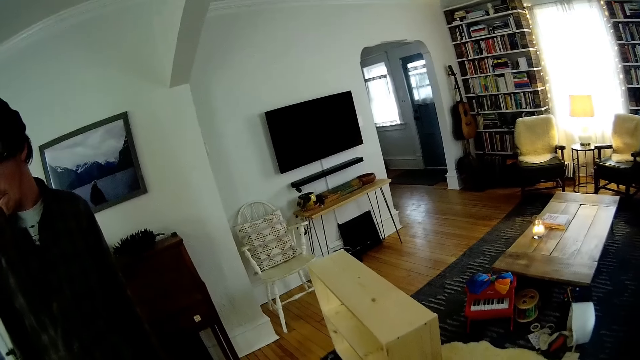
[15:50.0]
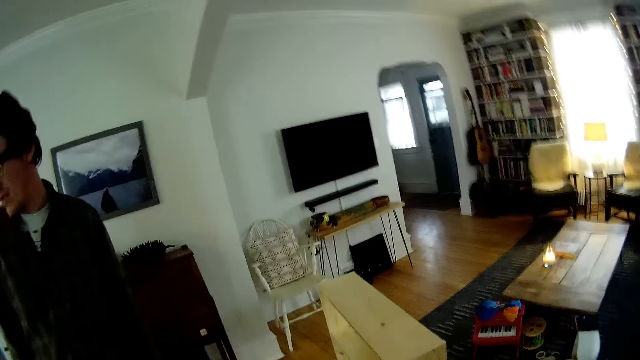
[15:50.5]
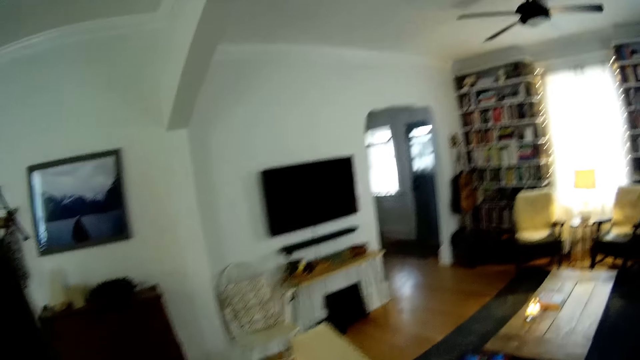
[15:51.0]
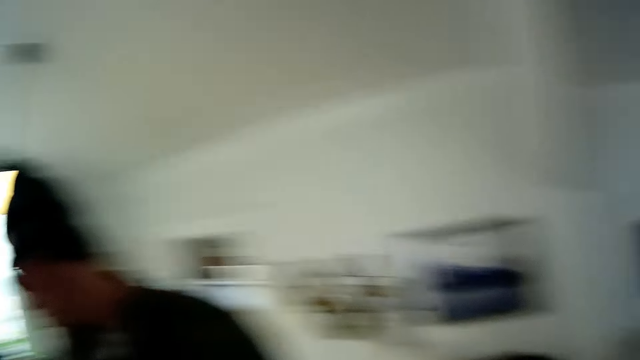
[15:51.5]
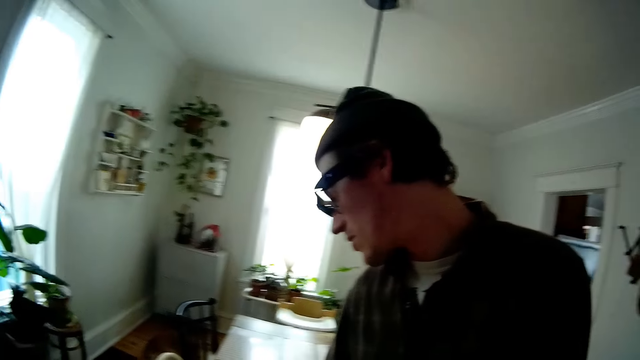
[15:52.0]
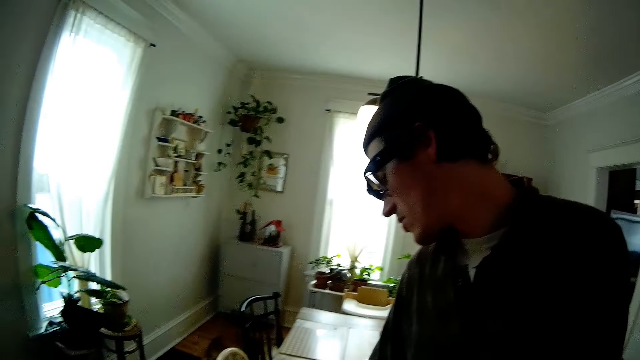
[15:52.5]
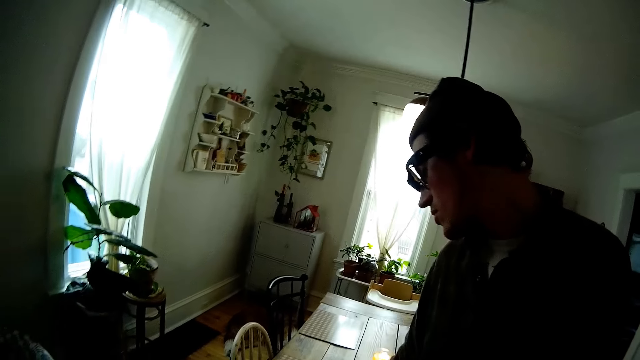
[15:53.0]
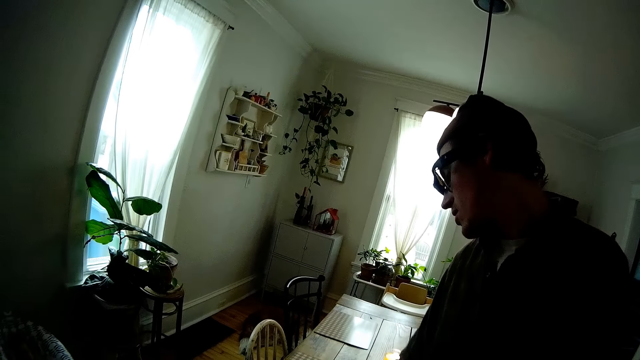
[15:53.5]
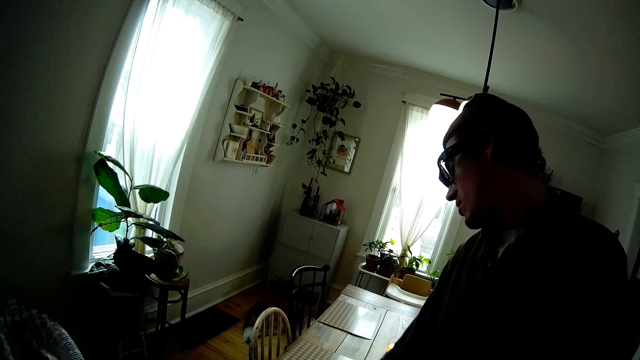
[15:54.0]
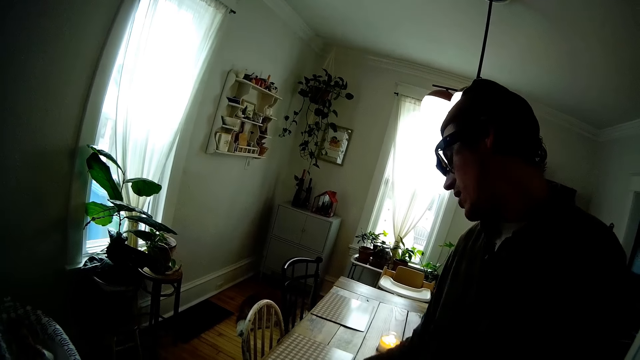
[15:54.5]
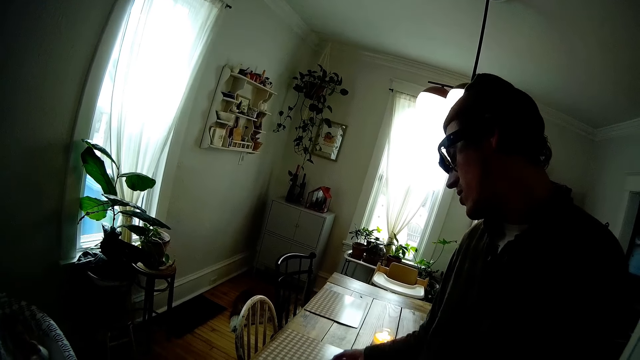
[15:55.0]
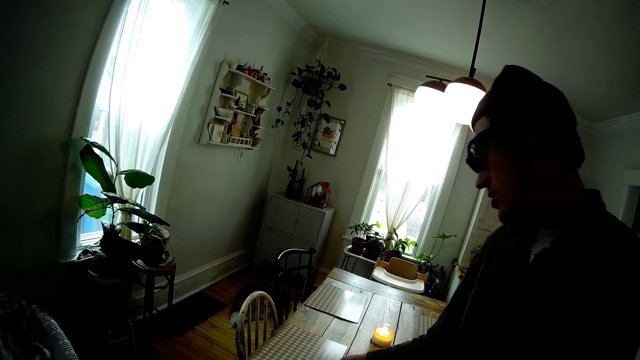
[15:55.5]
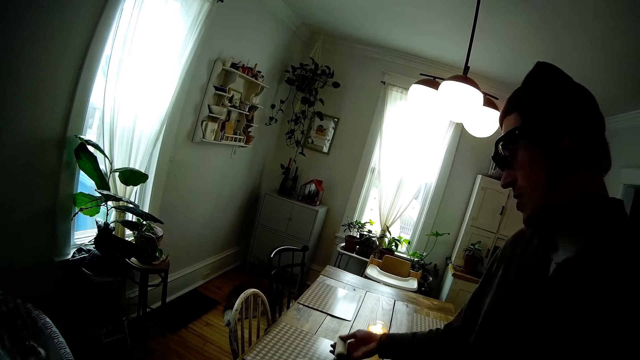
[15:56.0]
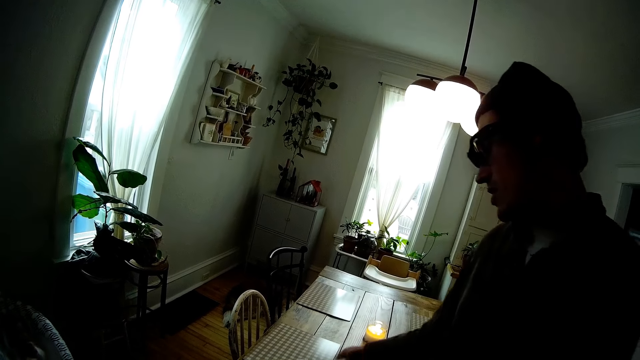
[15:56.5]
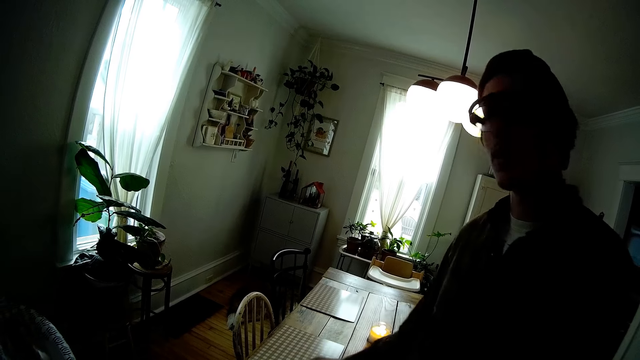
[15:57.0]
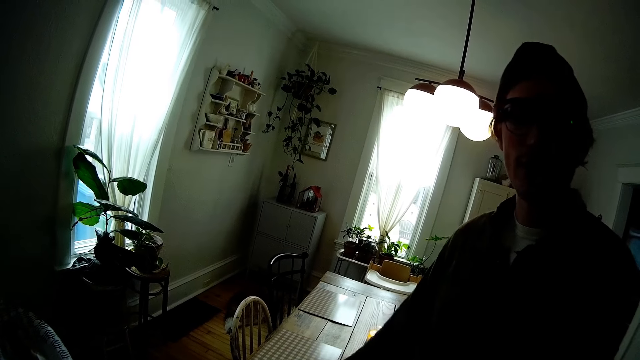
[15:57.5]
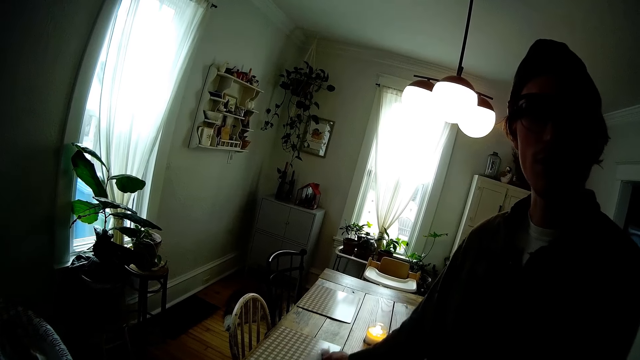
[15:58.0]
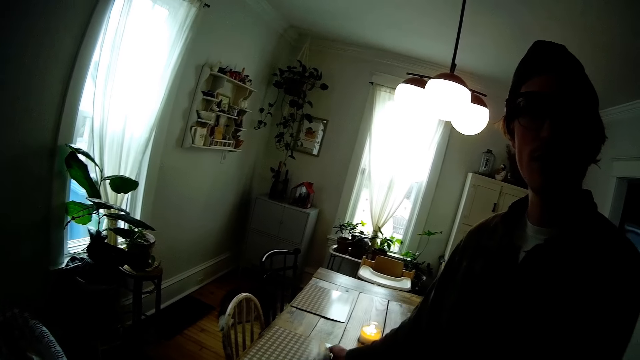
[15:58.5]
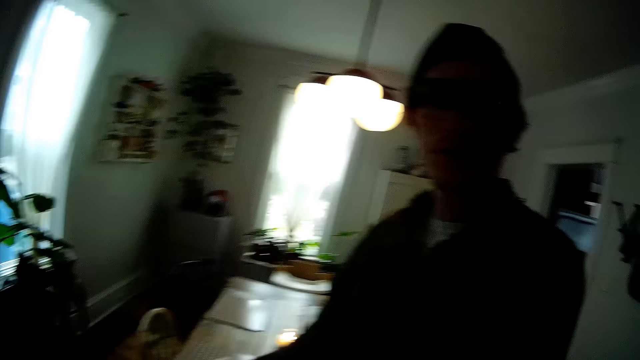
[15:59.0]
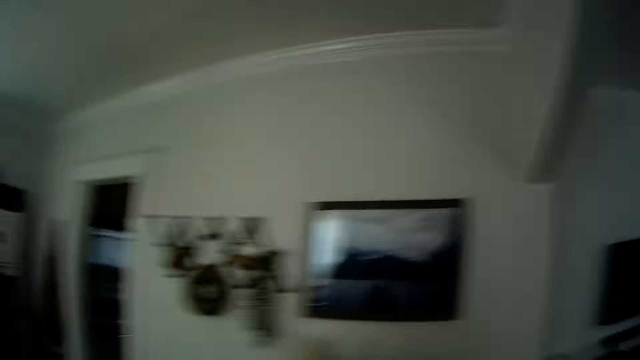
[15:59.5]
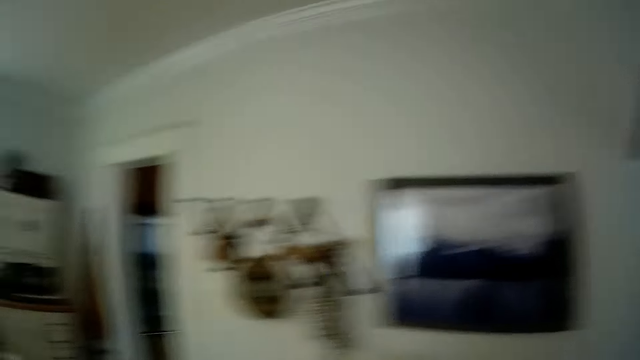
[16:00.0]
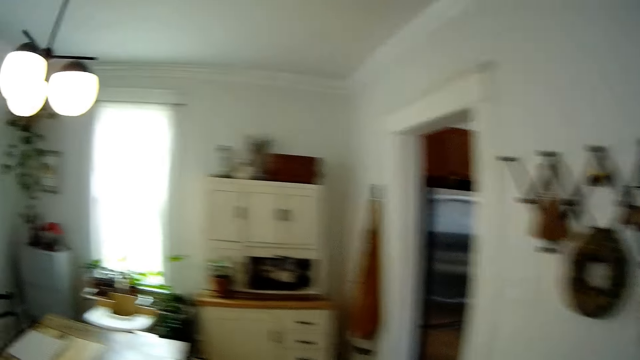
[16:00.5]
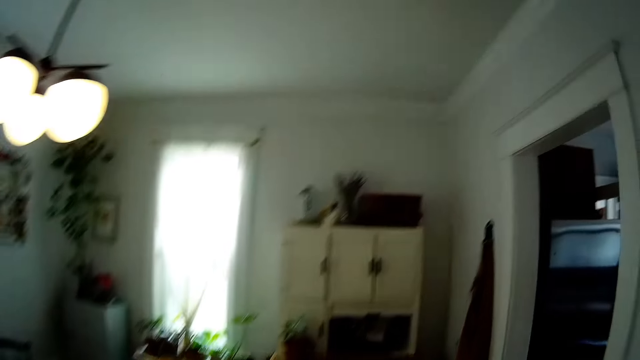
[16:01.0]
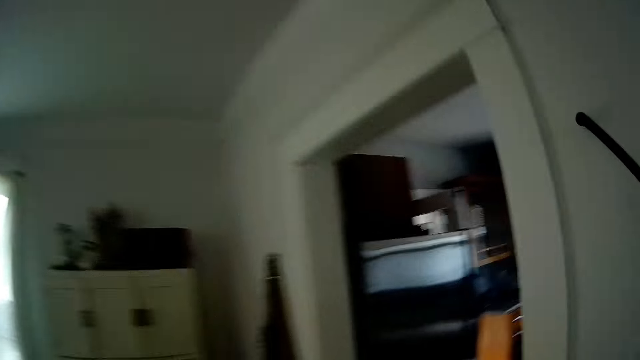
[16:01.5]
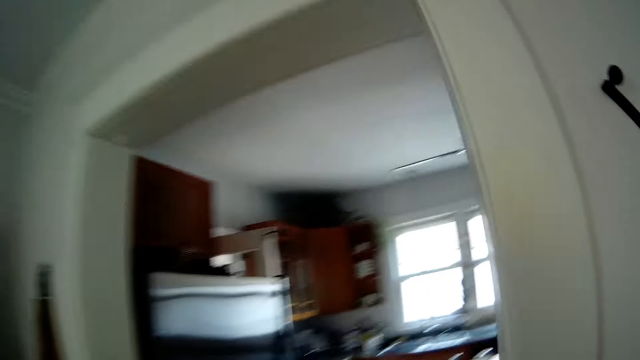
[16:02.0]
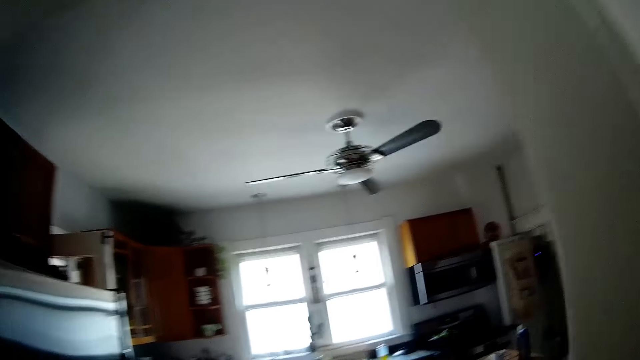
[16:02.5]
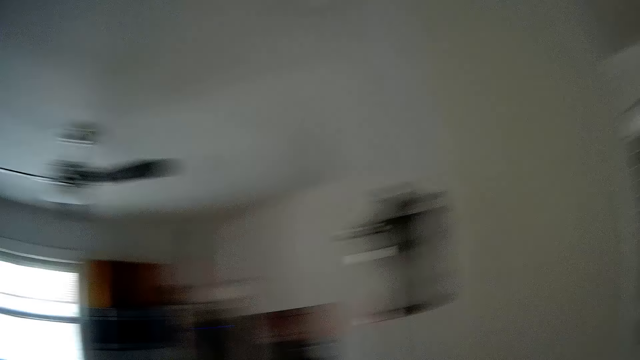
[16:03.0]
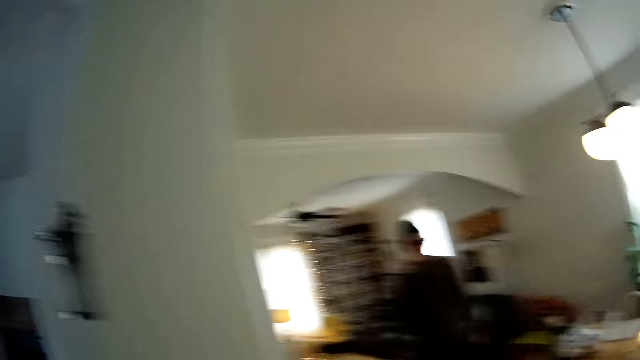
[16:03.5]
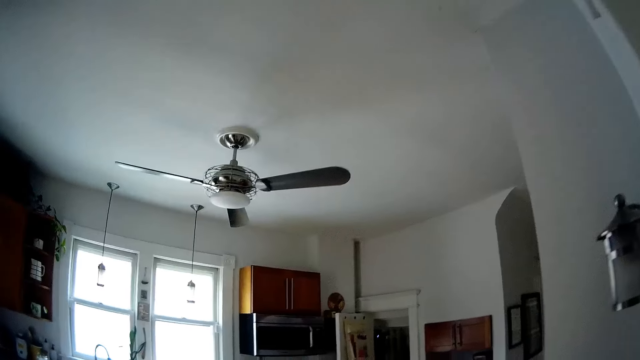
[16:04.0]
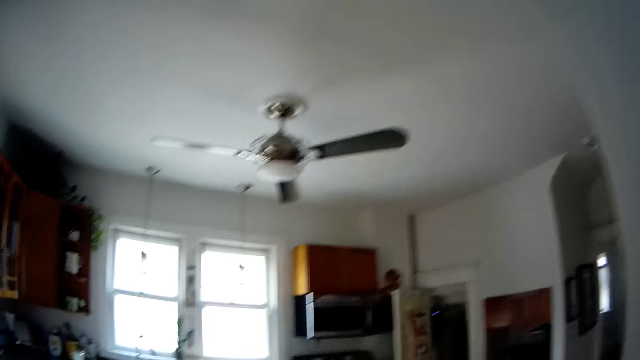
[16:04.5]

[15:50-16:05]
The camera wearer looks around. The man takes a sewing thread from the table with his right hand and holds a plastic bag with his right hand. The camera wearer walks to a kitchen.

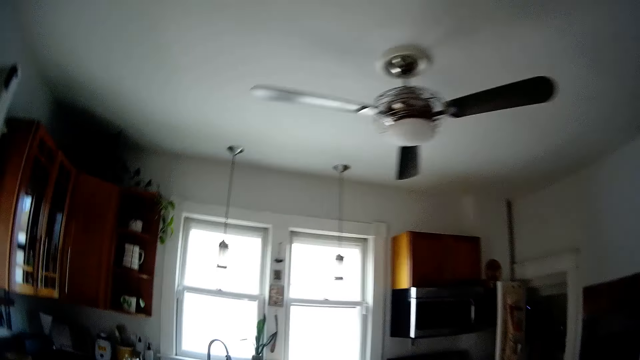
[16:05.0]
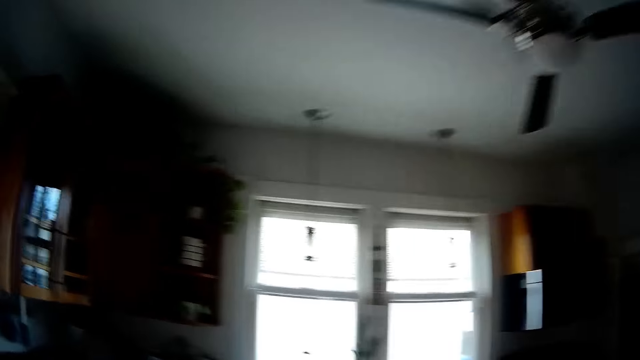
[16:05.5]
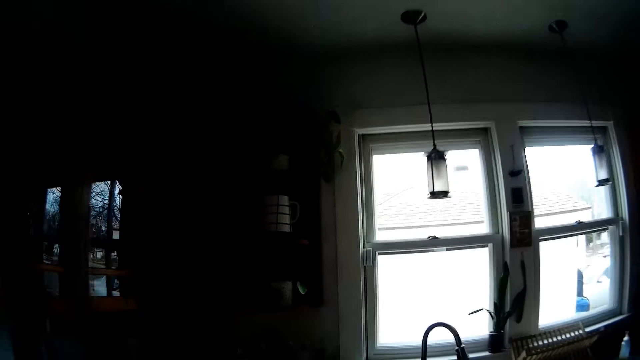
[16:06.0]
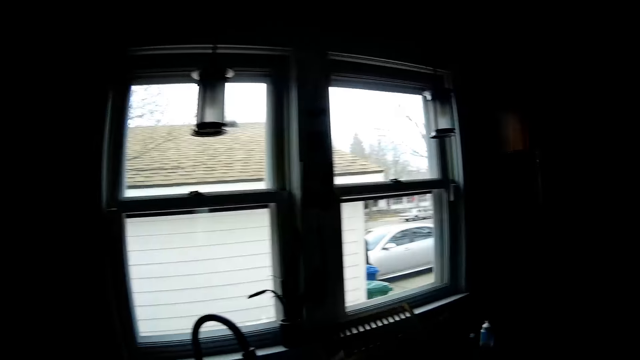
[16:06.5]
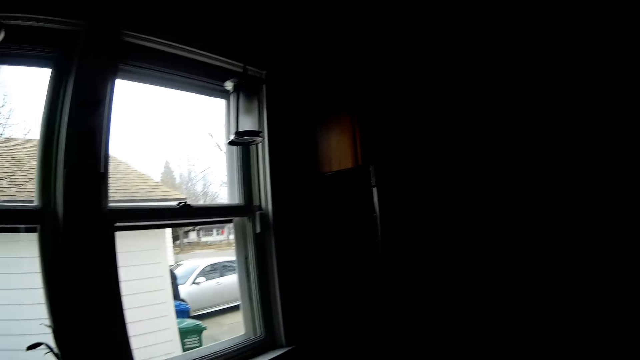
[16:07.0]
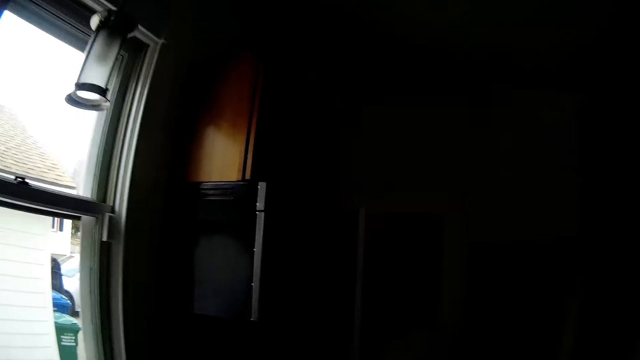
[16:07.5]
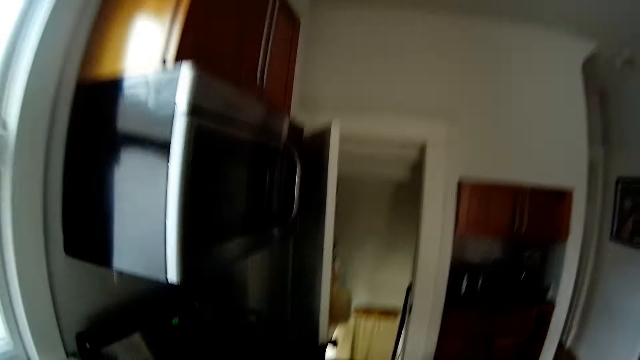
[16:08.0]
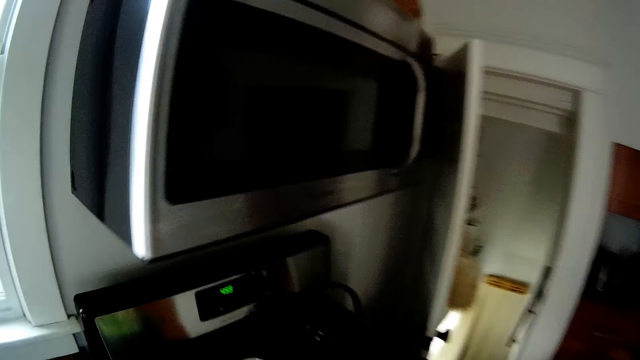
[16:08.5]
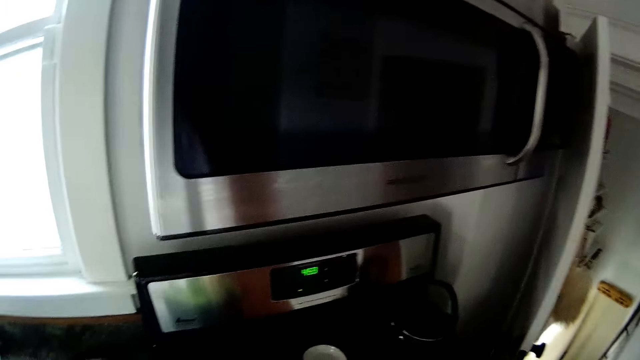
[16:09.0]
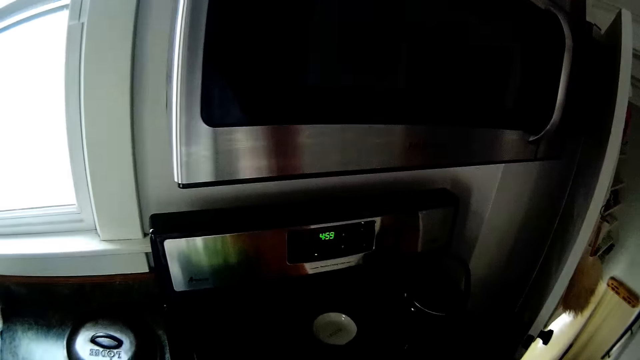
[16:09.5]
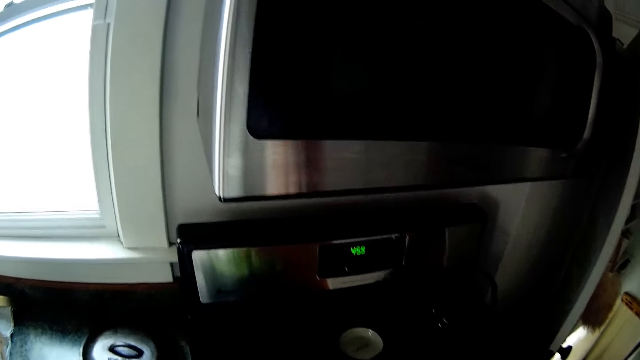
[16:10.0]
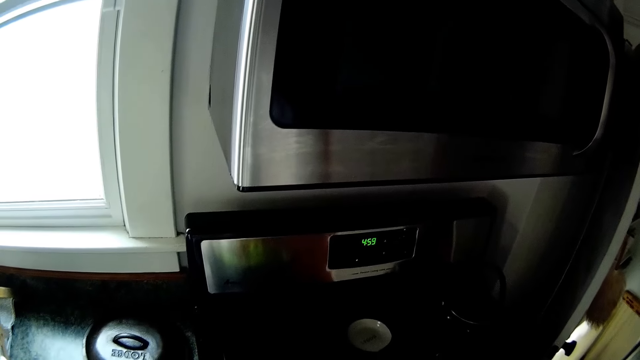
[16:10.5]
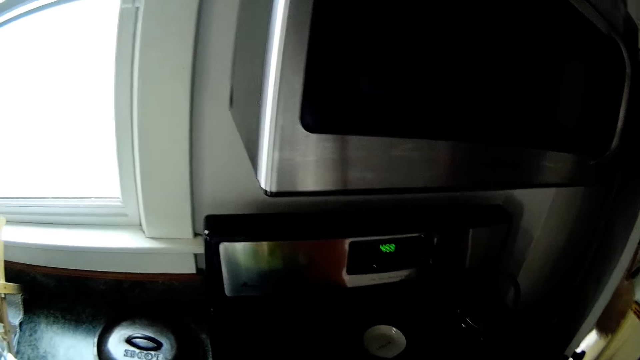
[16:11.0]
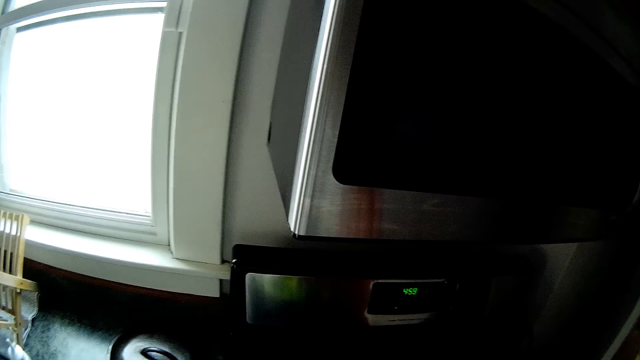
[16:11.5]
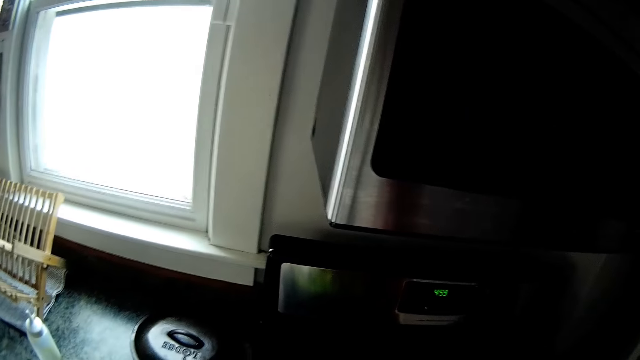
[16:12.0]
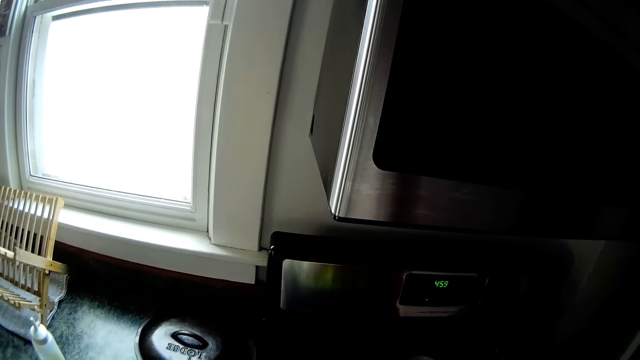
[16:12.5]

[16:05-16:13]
The camera wearer stirs food in a pot on a gas stove with a spoon.
